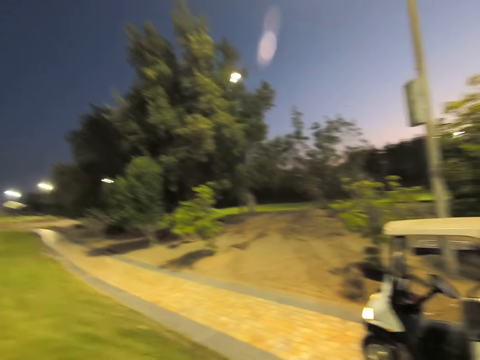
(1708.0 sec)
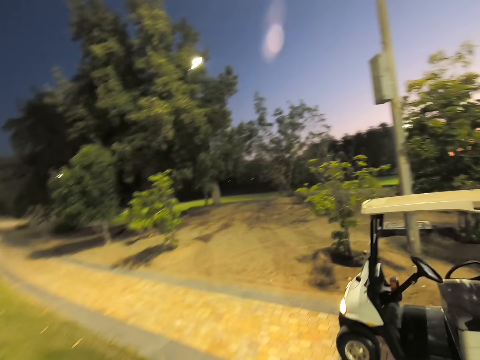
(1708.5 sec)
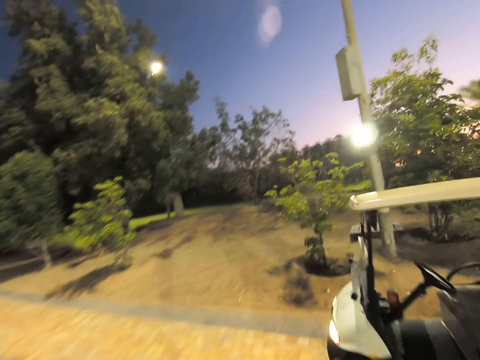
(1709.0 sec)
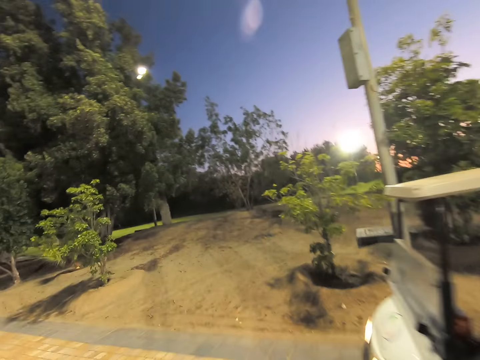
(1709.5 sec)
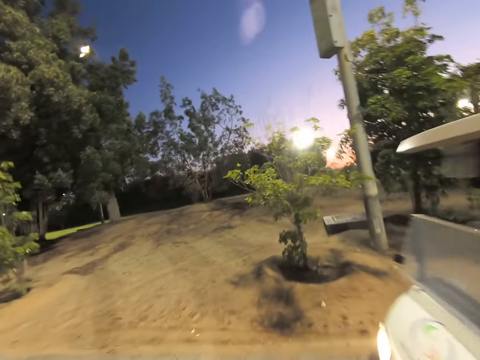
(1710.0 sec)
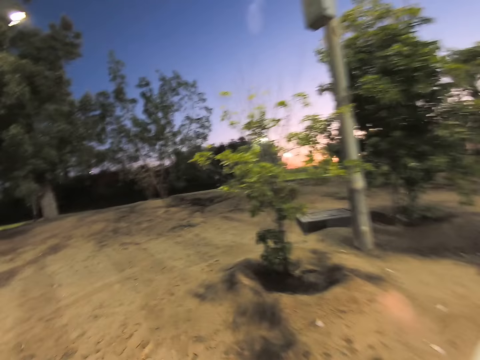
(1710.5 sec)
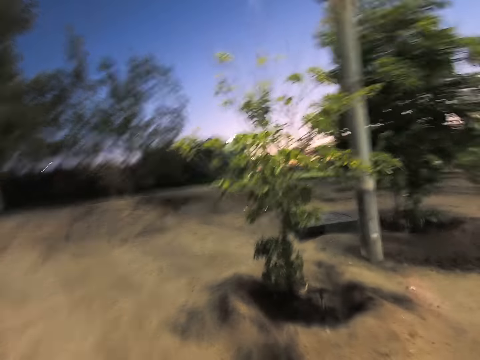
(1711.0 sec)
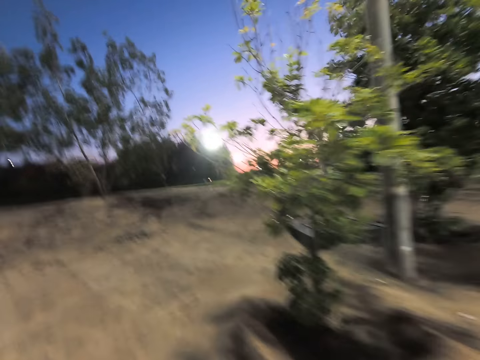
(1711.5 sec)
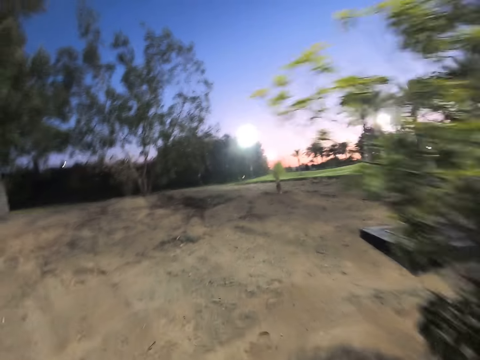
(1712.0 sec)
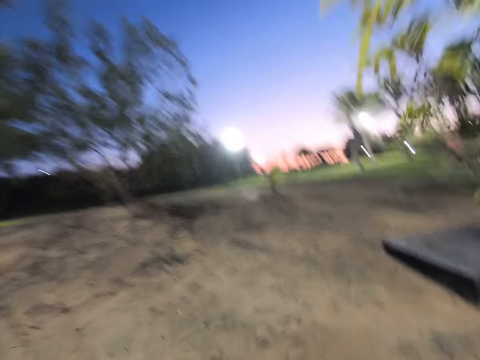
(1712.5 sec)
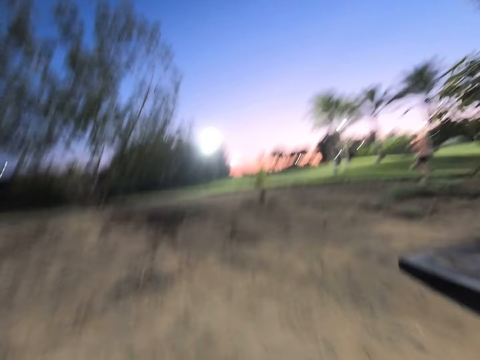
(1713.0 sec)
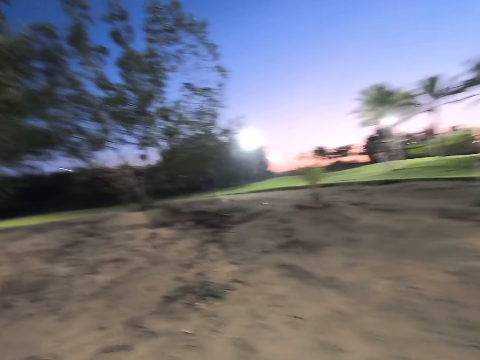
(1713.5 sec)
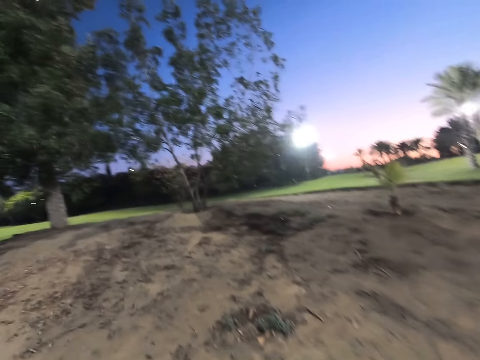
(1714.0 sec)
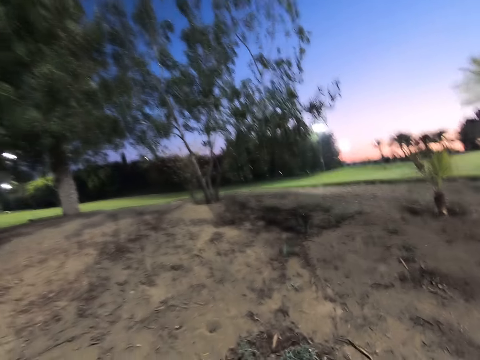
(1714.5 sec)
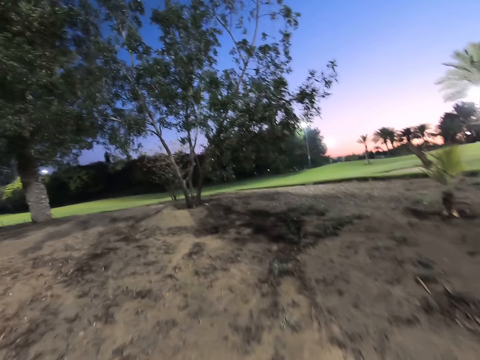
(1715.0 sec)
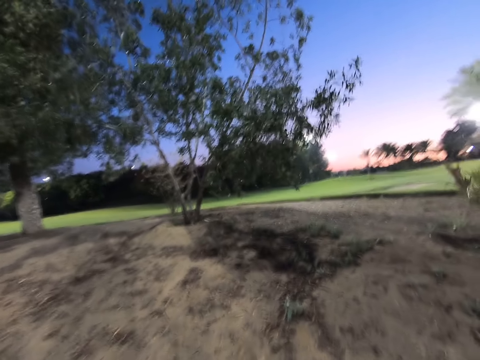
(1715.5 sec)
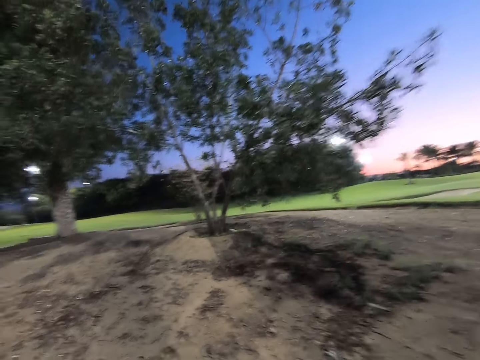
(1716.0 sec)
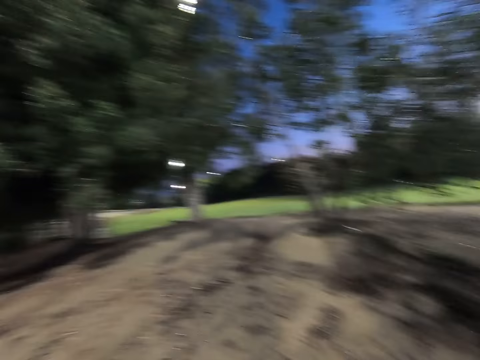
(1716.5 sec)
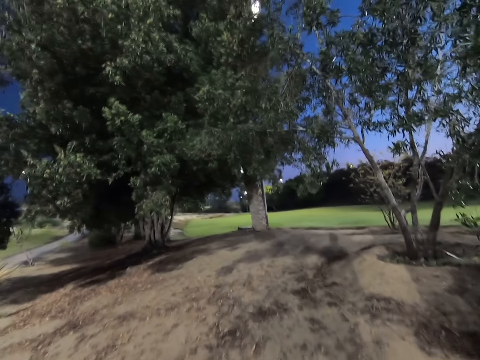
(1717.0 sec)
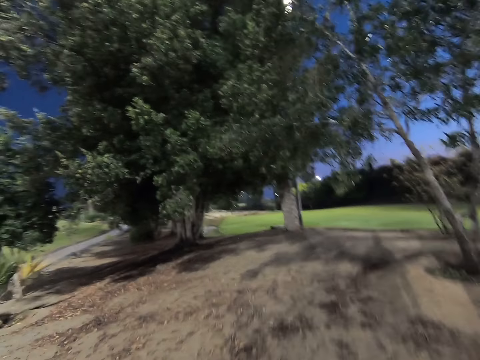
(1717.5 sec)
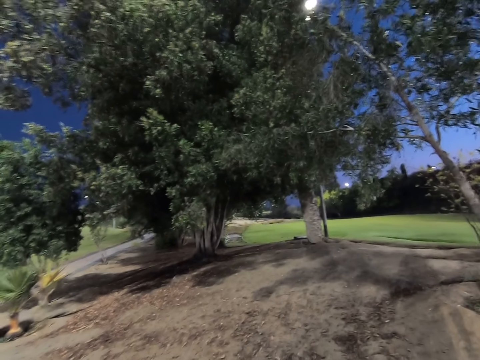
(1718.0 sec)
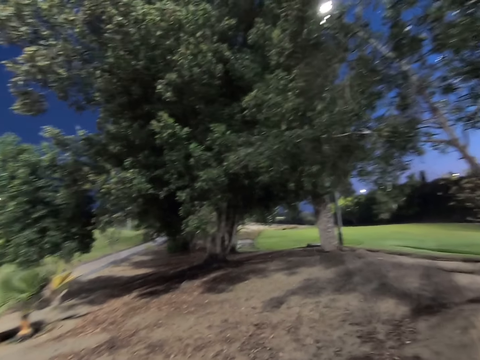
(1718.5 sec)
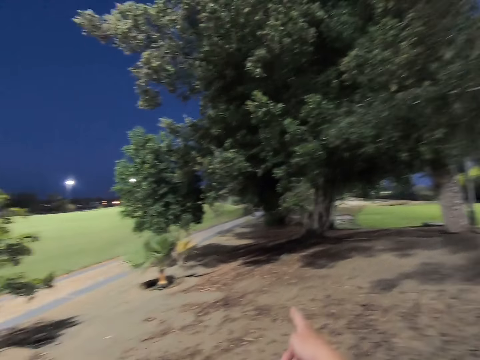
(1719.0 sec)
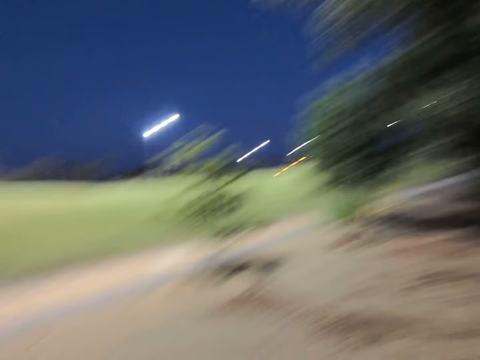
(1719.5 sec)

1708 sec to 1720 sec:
The camera wearer walks towards the field.

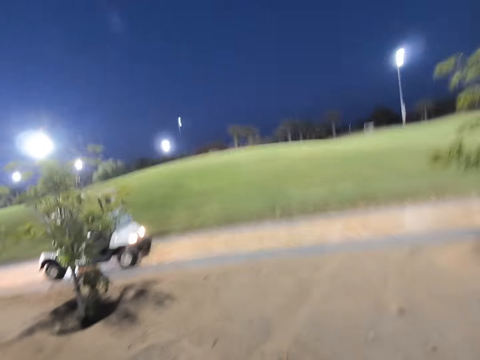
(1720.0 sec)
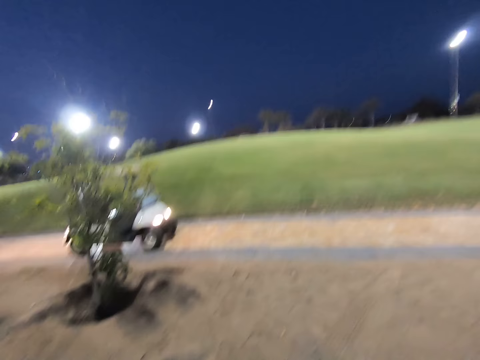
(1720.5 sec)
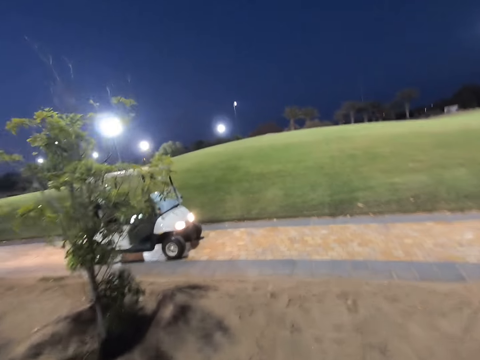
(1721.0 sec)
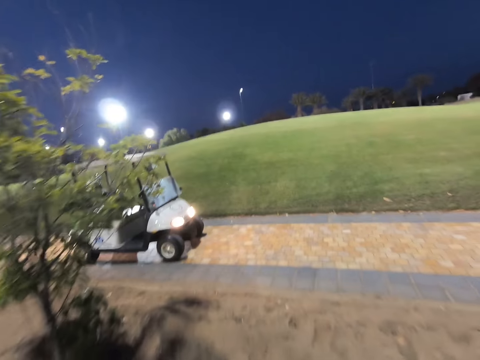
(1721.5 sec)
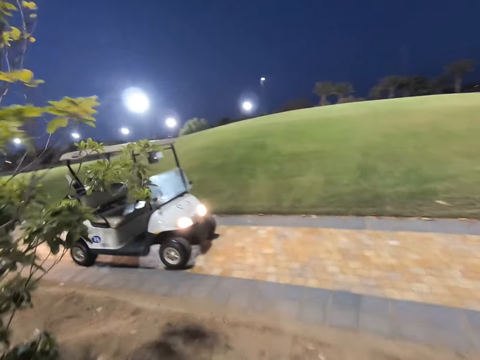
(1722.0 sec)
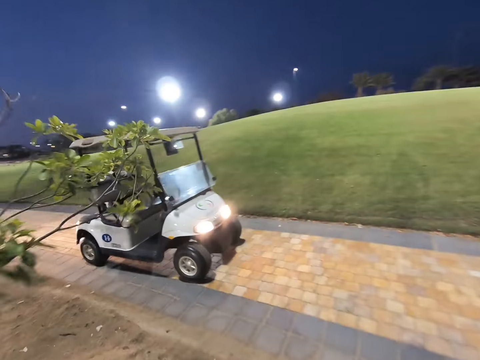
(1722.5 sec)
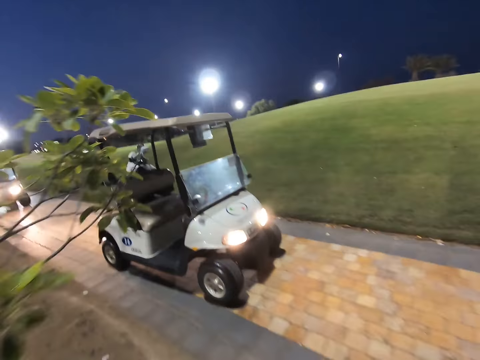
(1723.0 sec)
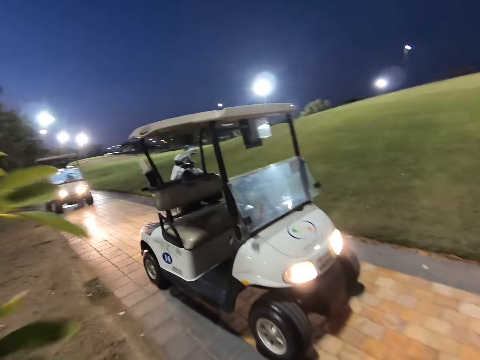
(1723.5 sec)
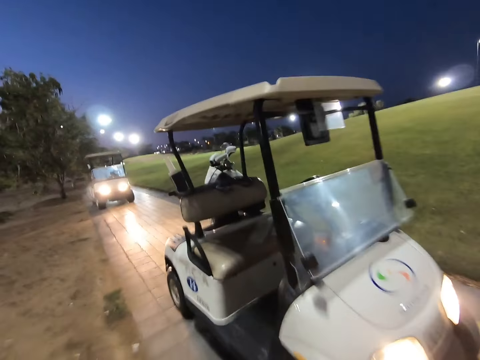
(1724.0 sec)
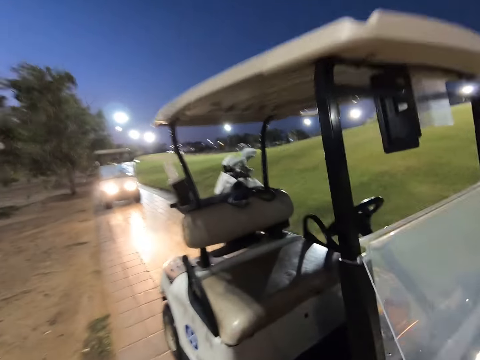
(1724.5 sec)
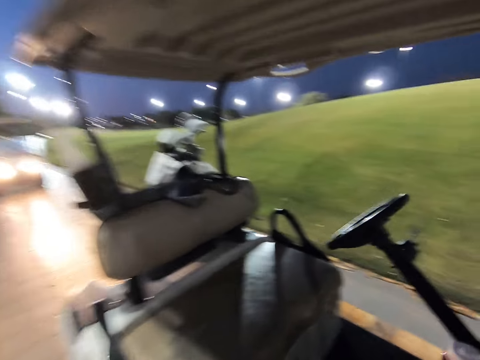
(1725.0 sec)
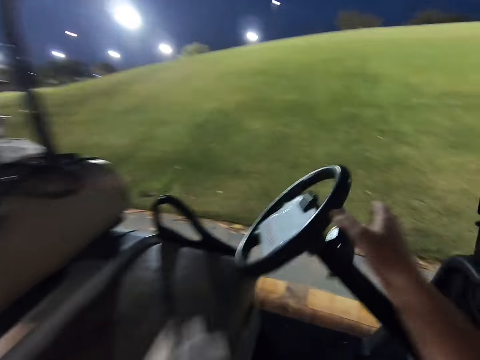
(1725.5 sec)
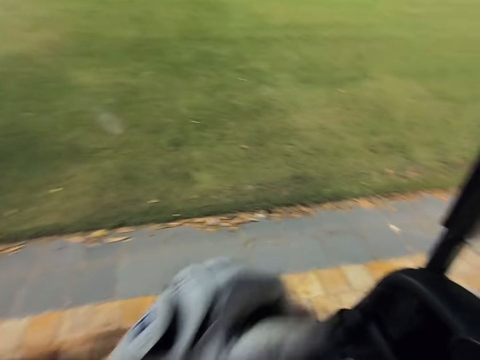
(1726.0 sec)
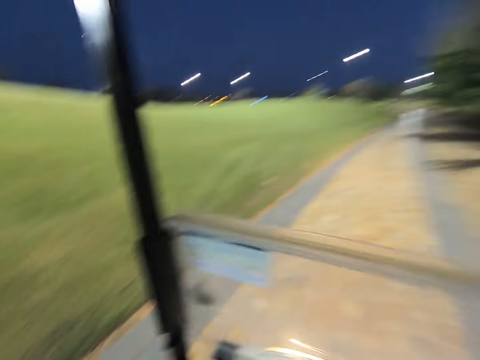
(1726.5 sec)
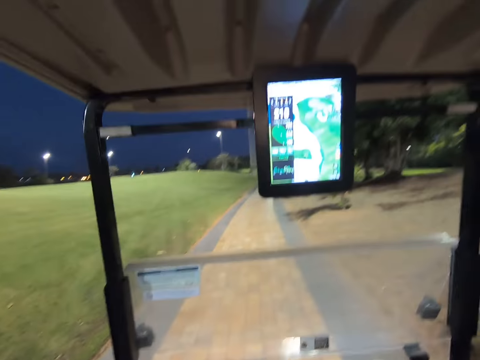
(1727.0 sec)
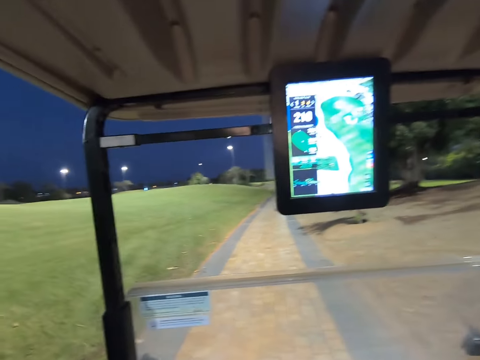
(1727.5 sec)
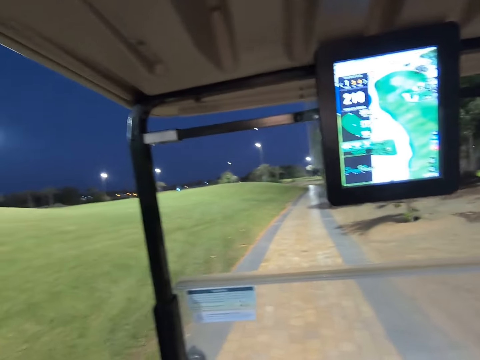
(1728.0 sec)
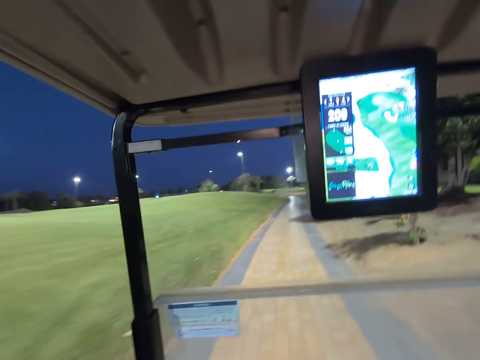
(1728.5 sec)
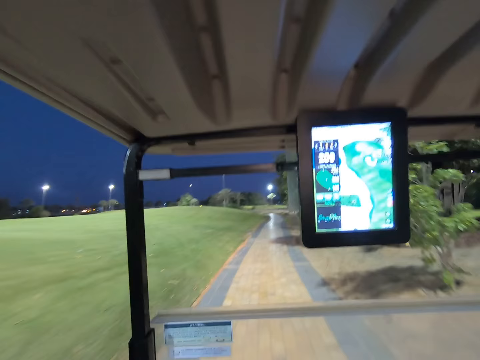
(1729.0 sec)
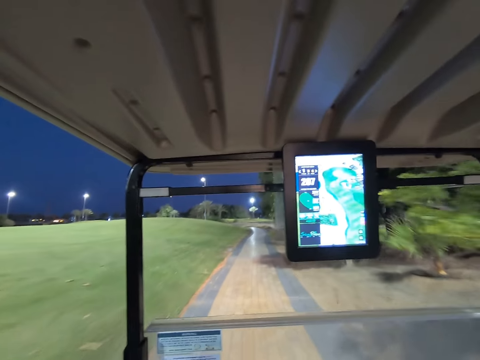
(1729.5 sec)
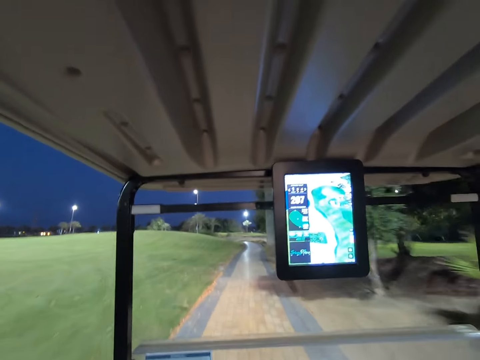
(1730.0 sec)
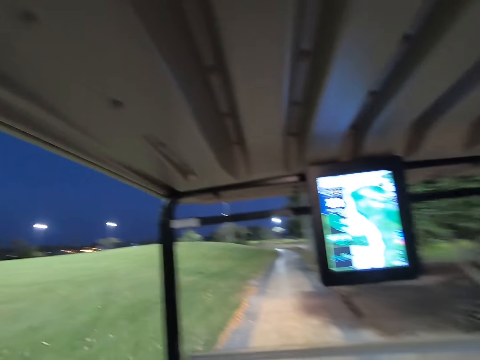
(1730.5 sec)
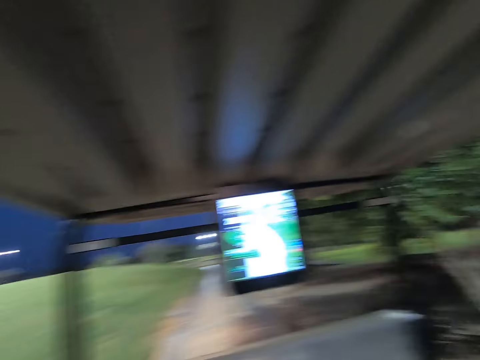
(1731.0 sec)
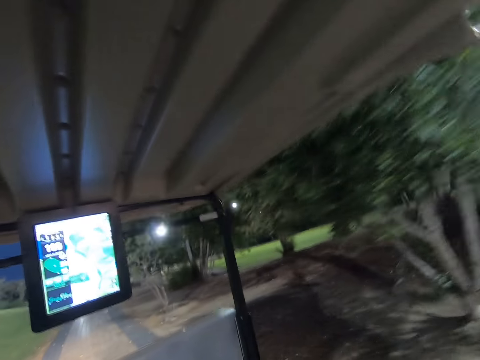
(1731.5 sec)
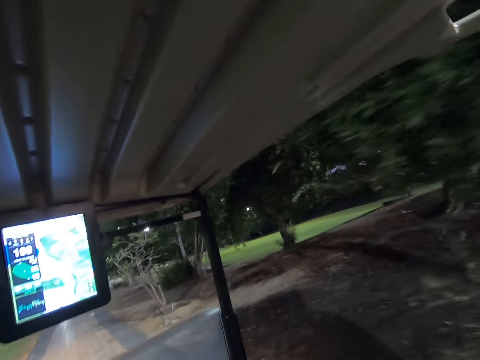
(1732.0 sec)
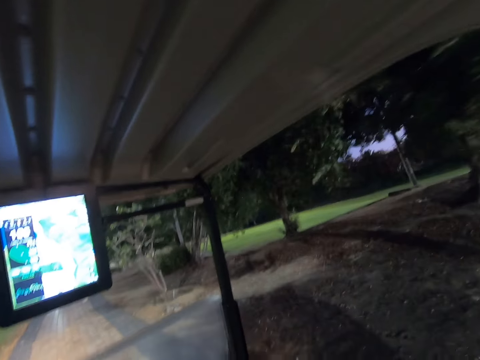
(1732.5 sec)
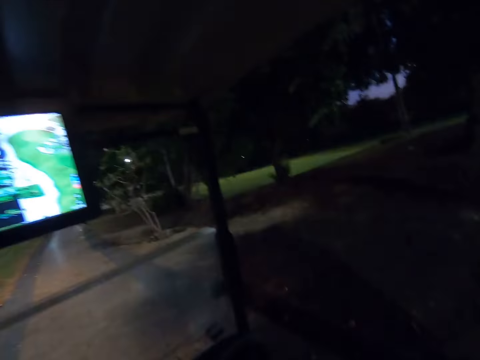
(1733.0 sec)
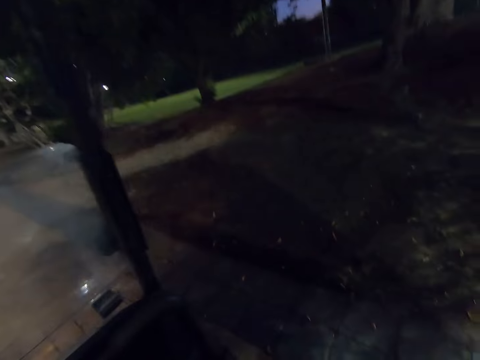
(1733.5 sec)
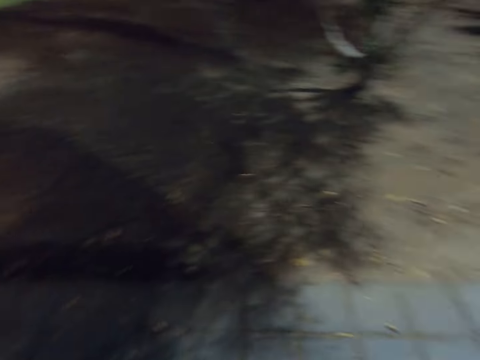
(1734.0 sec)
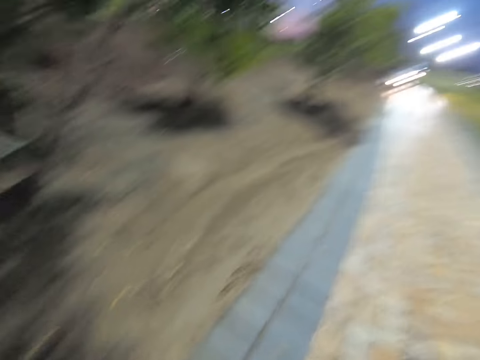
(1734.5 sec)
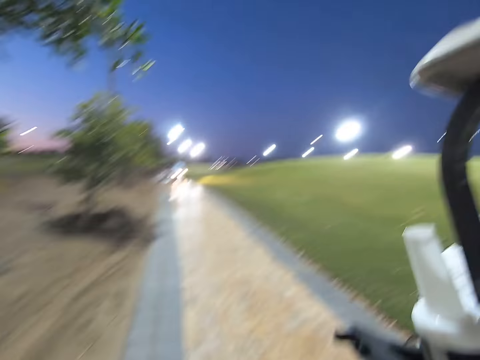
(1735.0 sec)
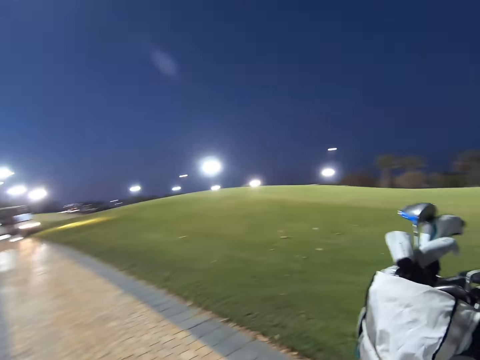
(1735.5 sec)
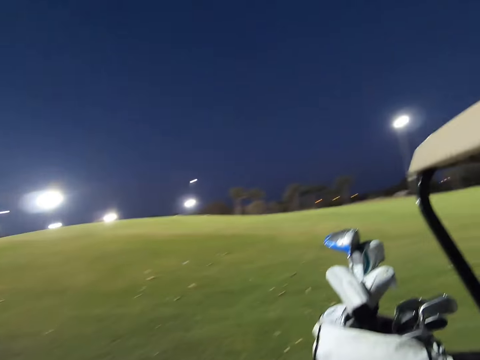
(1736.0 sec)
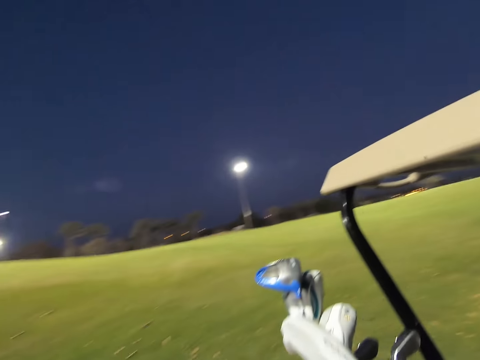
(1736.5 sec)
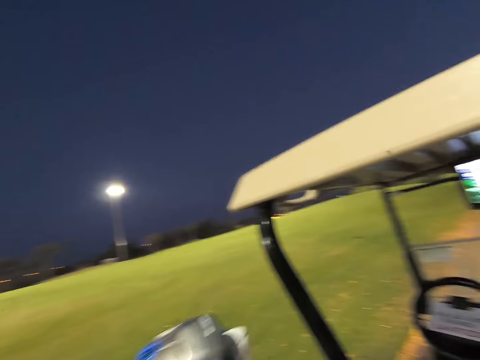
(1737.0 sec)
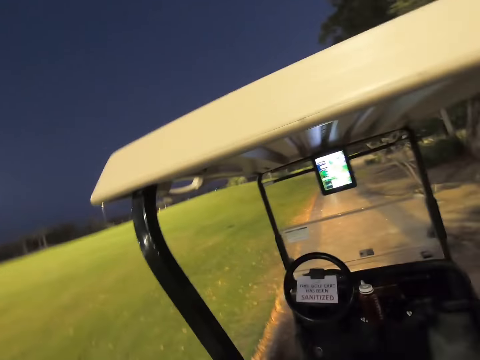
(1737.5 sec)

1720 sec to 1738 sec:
The camera wearer walks towards the car. They take the steering wheel. They enter the golf cart. They drive the golf cart on the road. They stop the golf cart and walk around the golf cart.
